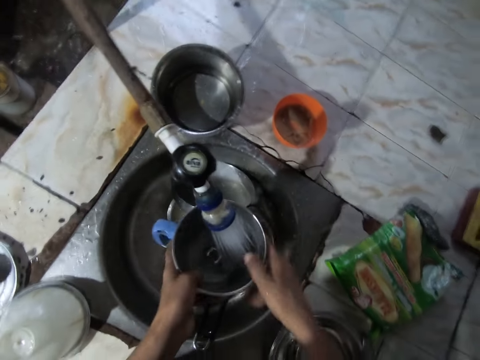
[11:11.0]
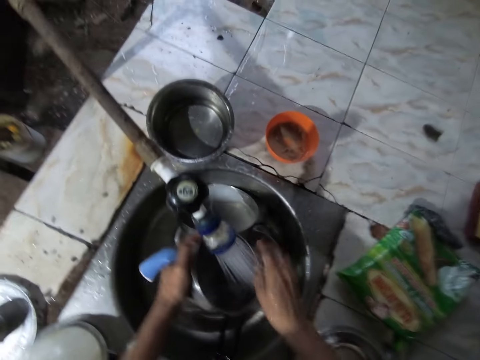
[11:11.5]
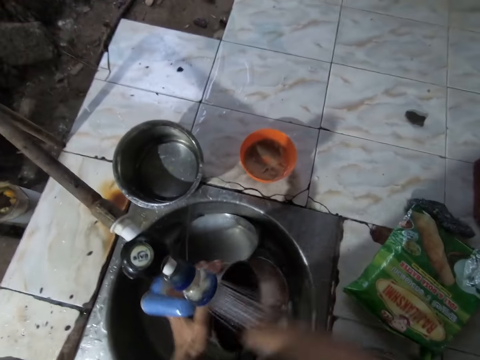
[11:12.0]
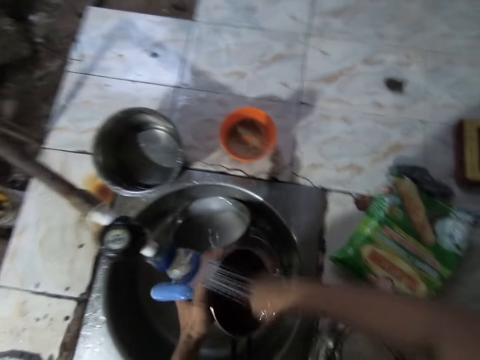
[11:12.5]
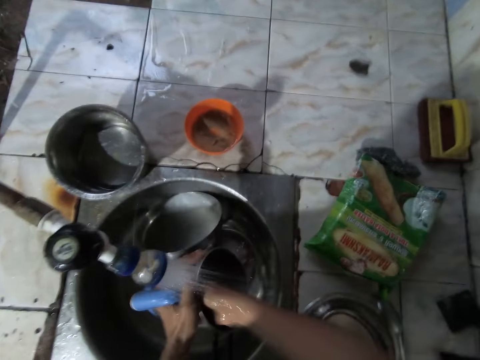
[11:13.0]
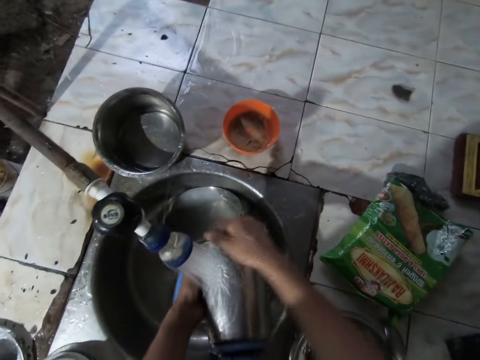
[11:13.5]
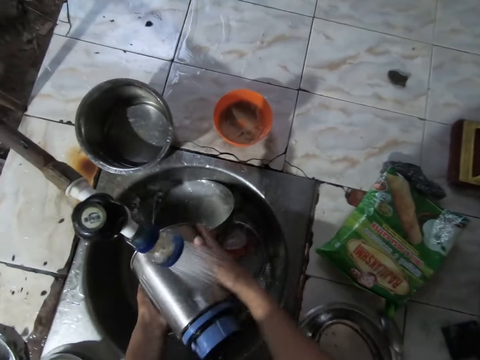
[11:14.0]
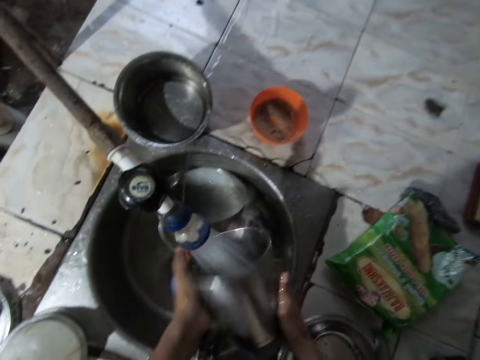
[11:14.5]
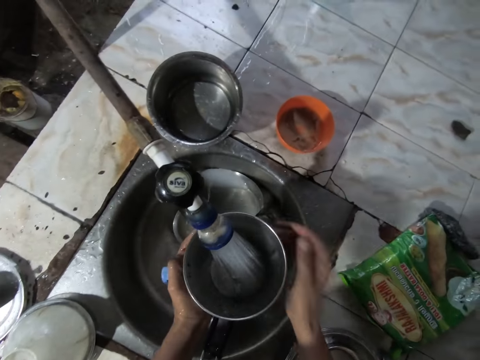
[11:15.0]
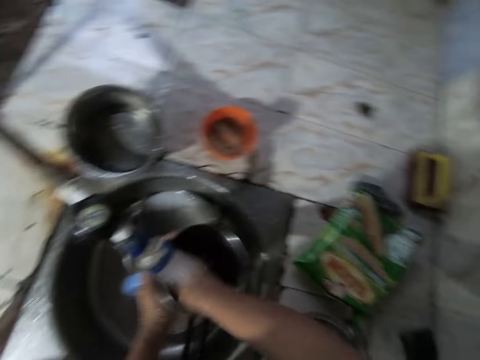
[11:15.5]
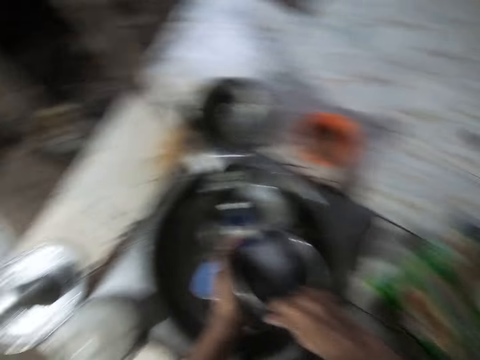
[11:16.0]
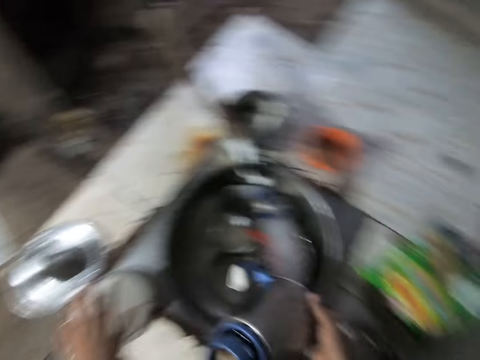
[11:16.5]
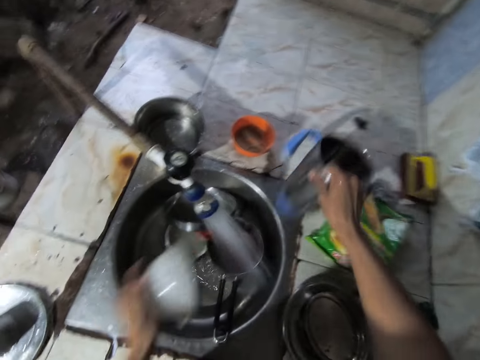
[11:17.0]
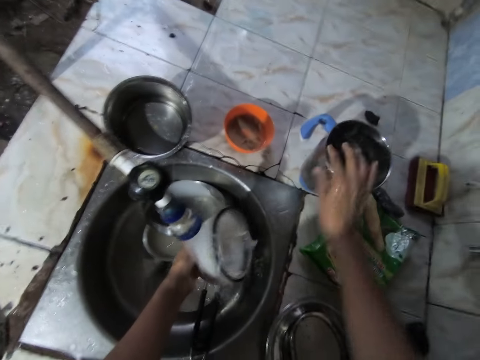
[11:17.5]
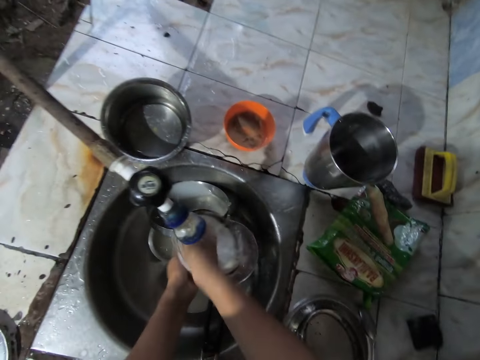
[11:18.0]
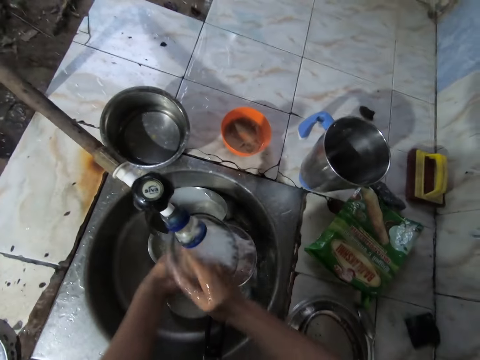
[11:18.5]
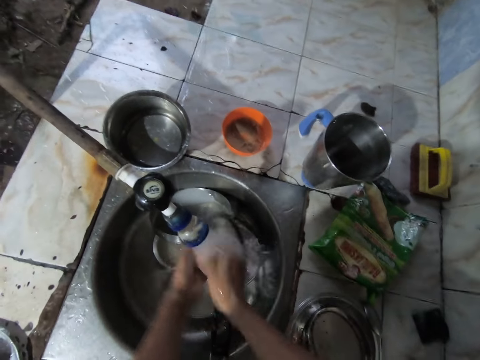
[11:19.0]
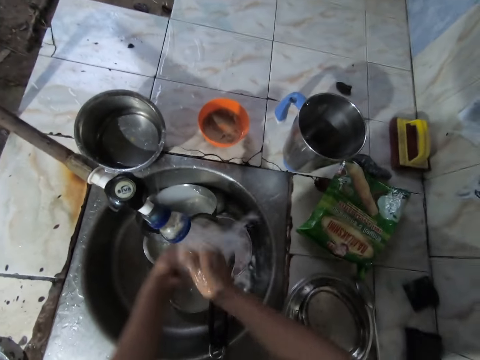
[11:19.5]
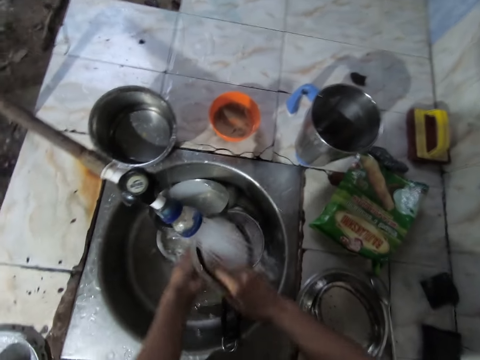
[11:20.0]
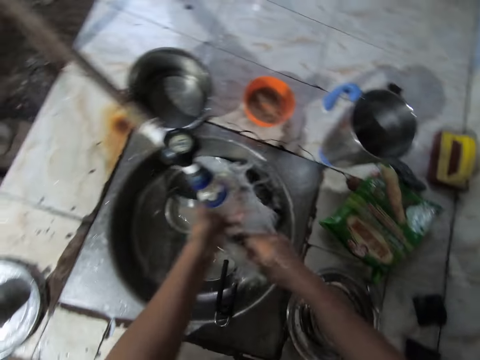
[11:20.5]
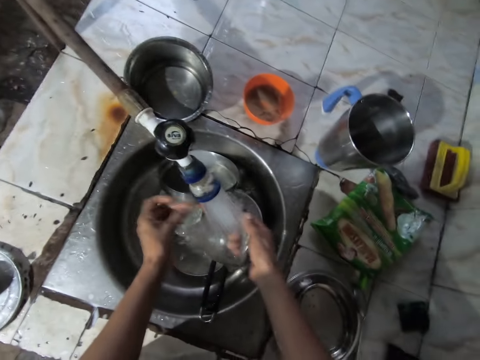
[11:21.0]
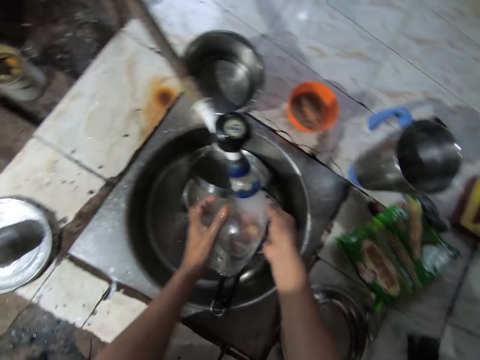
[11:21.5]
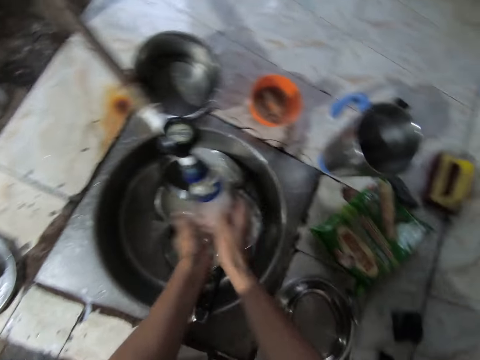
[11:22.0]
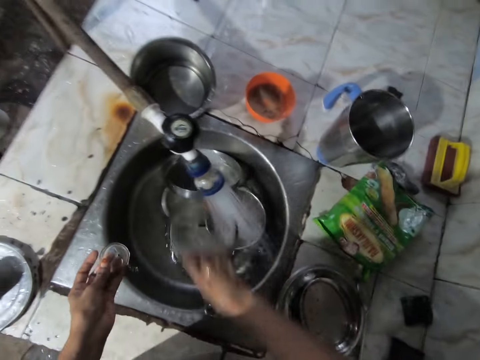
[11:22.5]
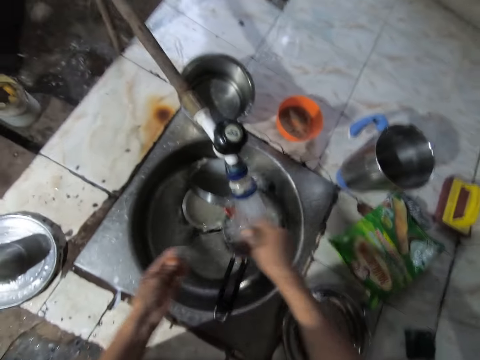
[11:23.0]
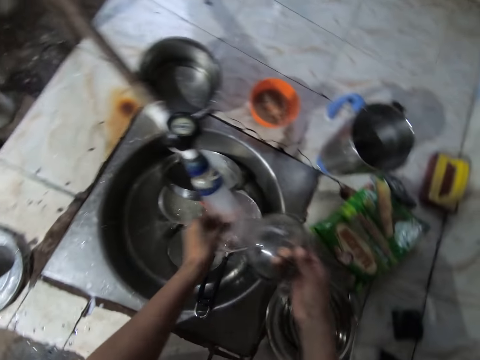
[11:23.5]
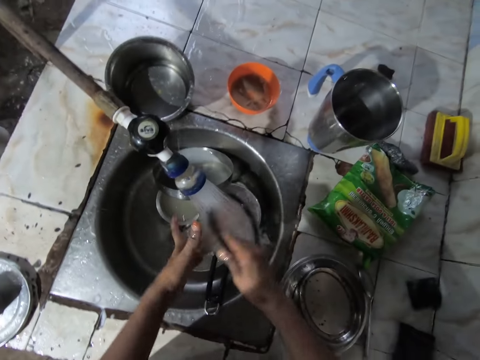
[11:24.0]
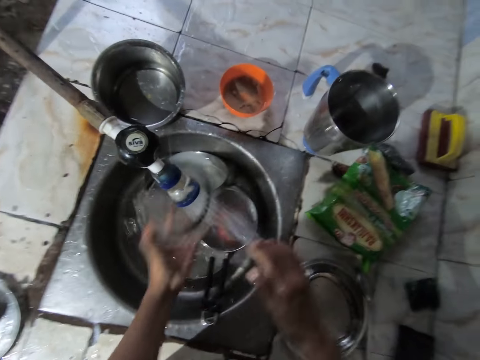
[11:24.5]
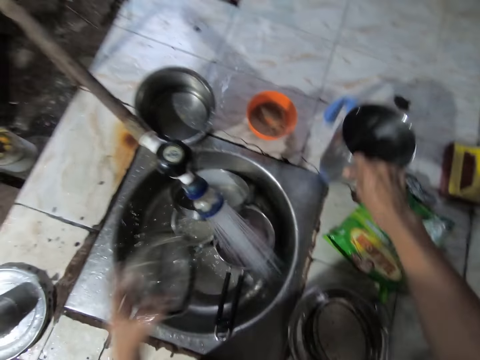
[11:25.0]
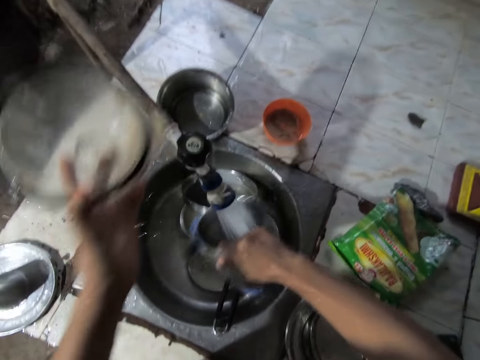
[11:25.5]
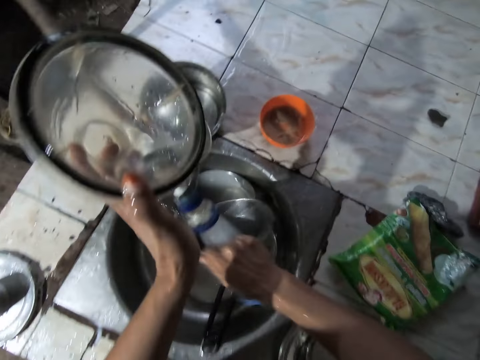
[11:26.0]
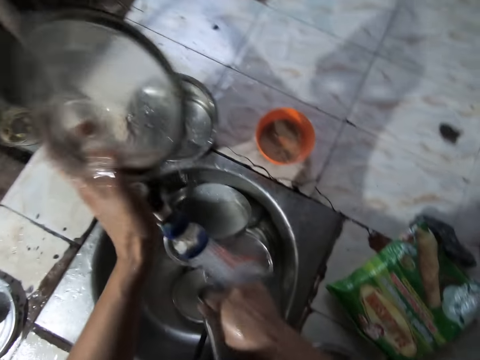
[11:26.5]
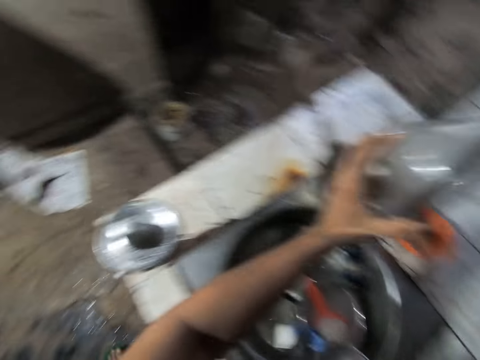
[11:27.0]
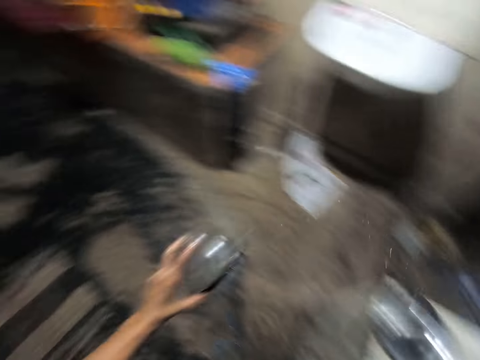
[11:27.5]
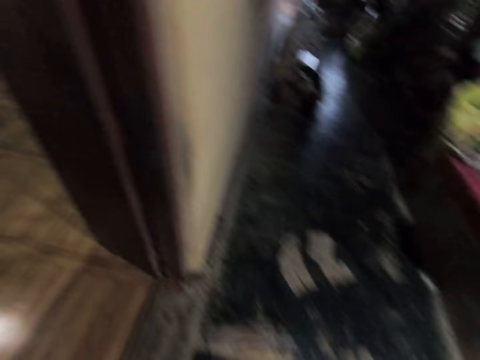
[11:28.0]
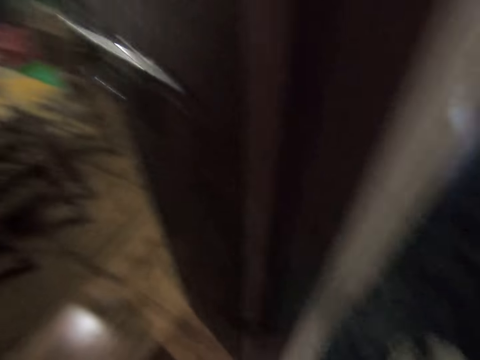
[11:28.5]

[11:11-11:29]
The camera wearer picks the lid from the slab with her left hand. She drops the blender jug on the slab with her right hand. She rinses the lid with her hands and water from the tap. She removes the lid insert from the lid with her left hand. She rinses the lid in her right hand with water from the tap. She rinses the lid insert in her left hand with water from the tap. She places the lid insert in the lid with her left hand. She passes the lid from her right hand to her left hand. She rinses the lid in her left hand with water from the tap. She picks the blender jug from the slab with her right hand. She rinses the blender jug with her right hand and water from the tap. She turns off the tap with her left hand.

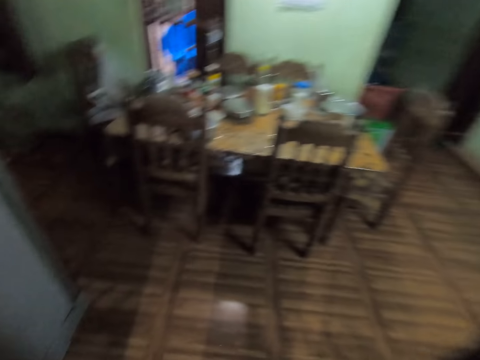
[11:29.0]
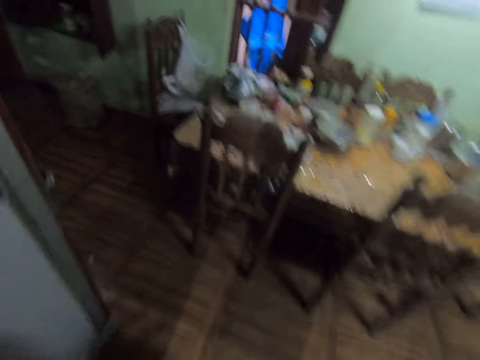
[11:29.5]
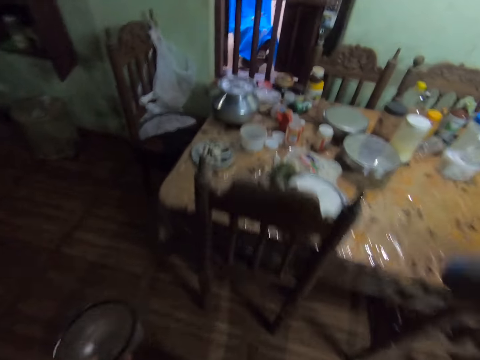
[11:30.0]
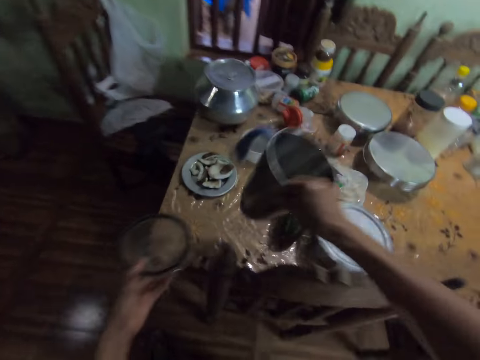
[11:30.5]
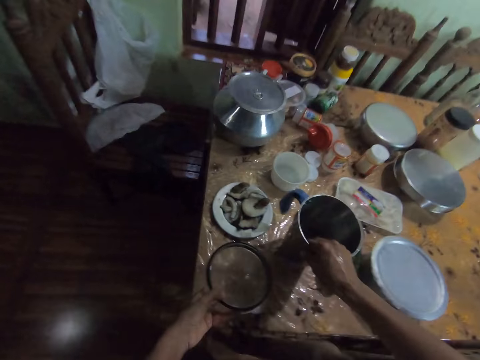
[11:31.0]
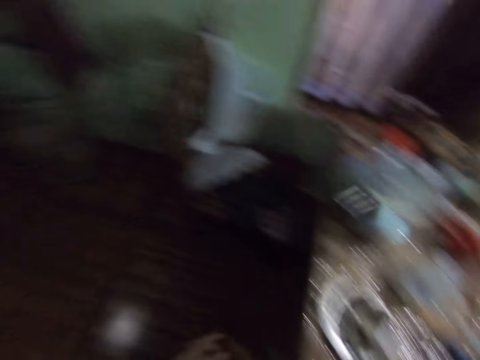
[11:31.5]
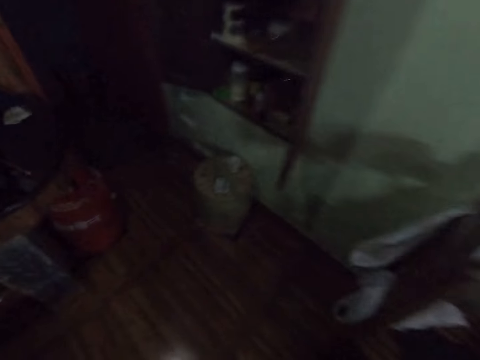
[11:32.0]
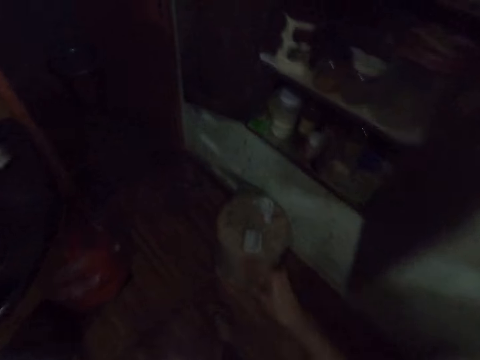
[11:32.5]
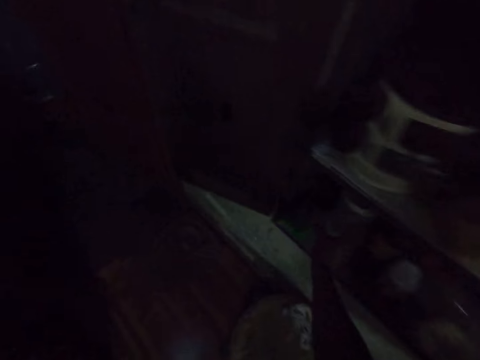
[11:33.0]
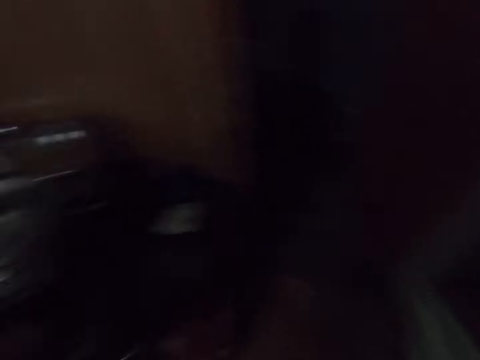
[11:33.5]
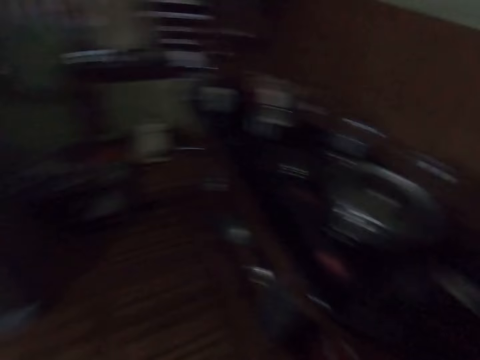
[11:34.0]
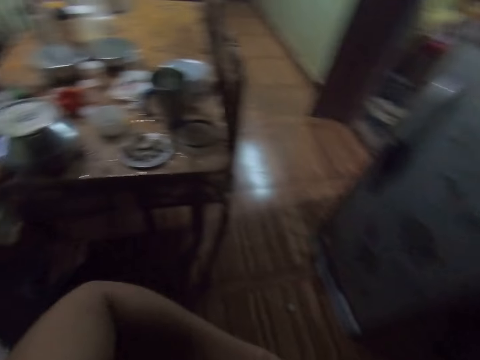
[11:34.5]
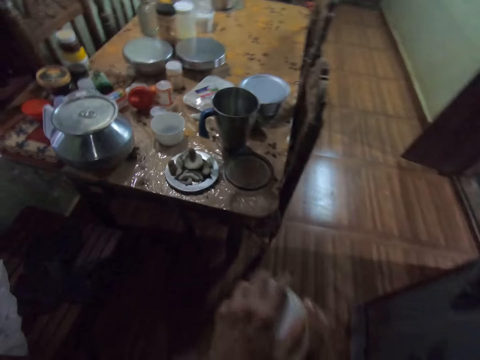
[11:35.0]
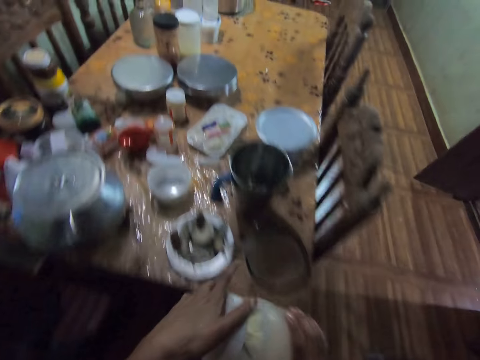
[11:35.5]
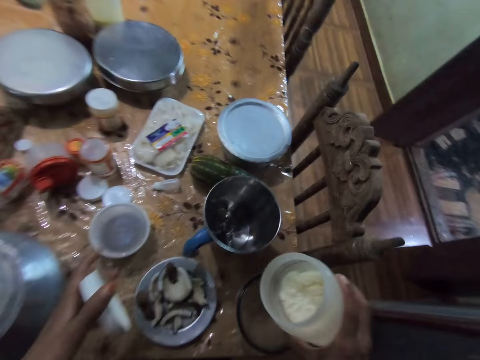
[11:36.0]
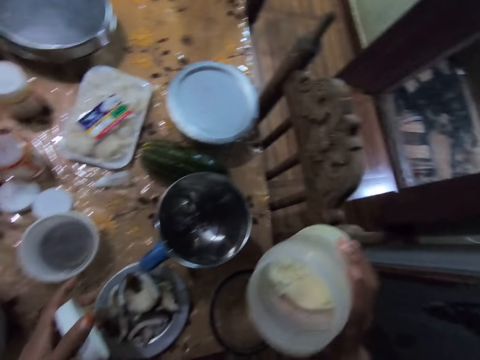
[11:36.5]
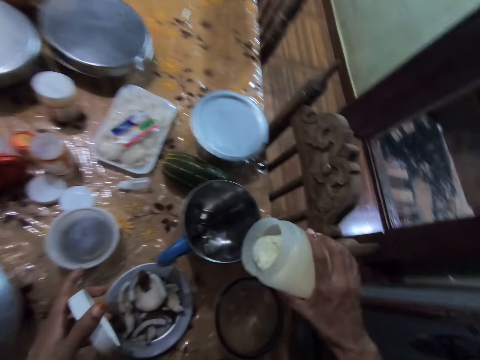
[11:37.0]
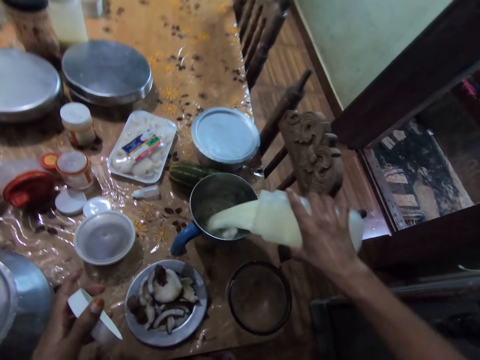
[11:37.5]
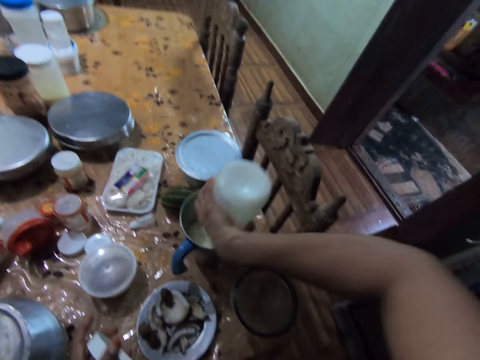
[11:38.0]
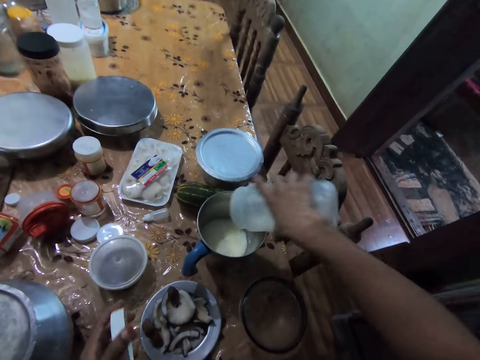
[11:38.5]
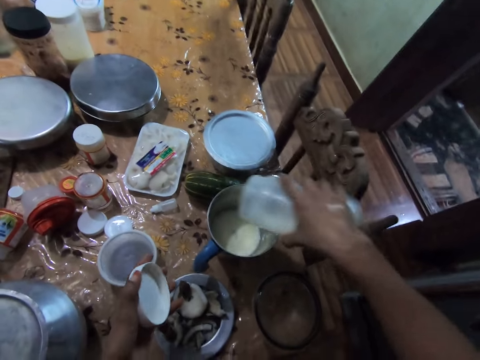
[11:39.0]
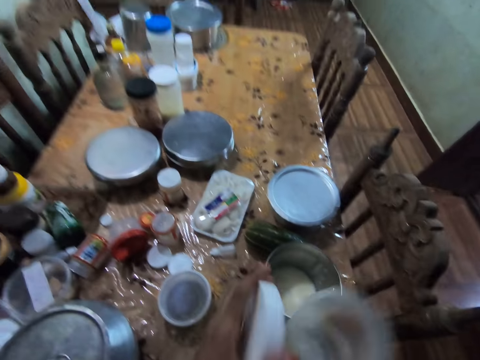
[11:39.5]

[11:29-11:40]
The camera wearer drops the lid on the table with her left hand. She drops the blender jug on the table with her right hand. She picks a jar of milk from a cabinet with her right hand. She opens the jar of milk in her right hand with her left hand. She shakes the jar of milk with her right hand. She pours the milk into the blender jug with the jar in her right hand.
